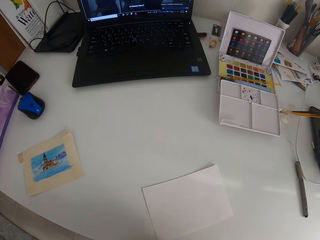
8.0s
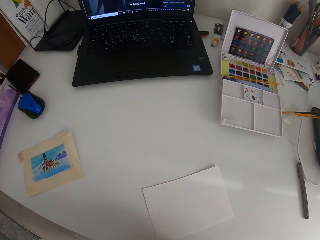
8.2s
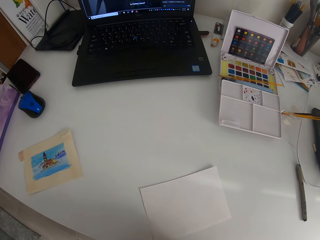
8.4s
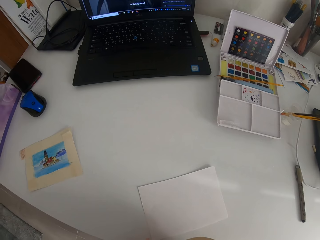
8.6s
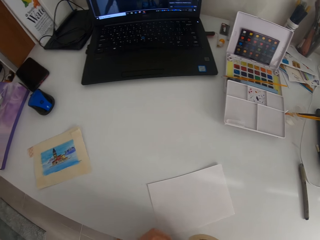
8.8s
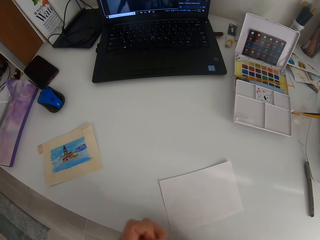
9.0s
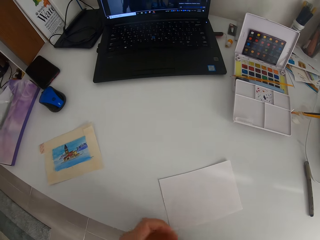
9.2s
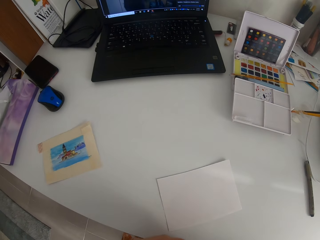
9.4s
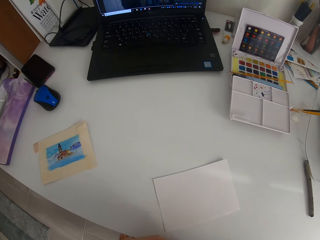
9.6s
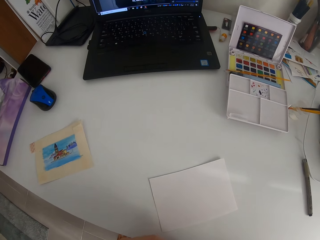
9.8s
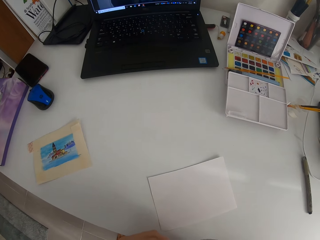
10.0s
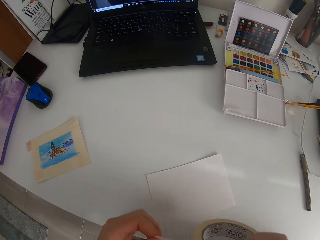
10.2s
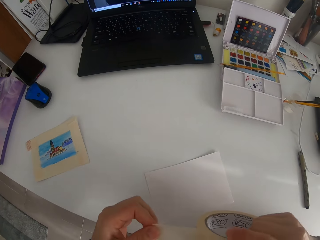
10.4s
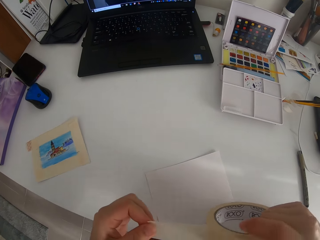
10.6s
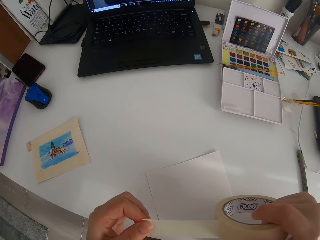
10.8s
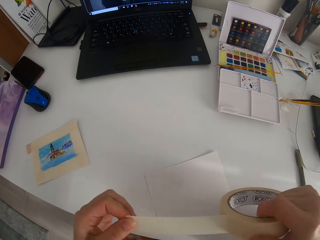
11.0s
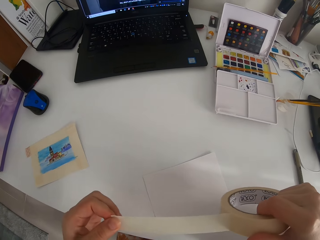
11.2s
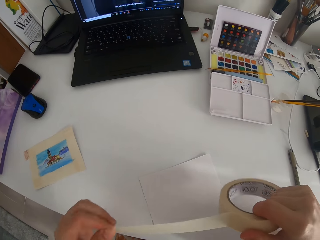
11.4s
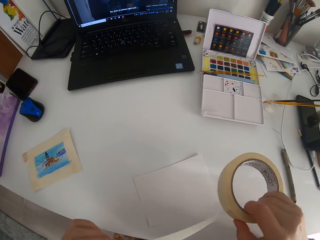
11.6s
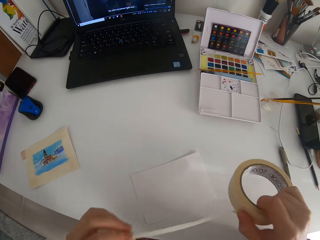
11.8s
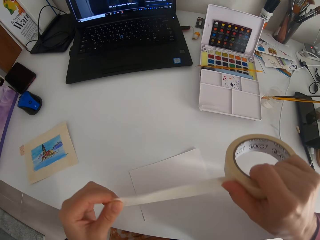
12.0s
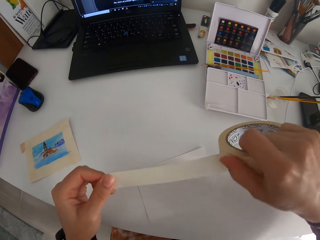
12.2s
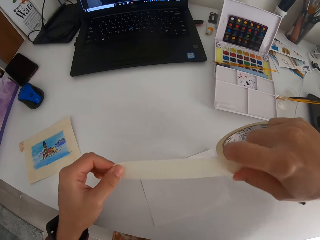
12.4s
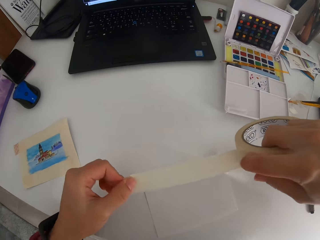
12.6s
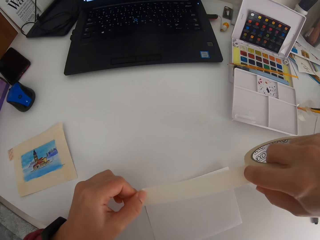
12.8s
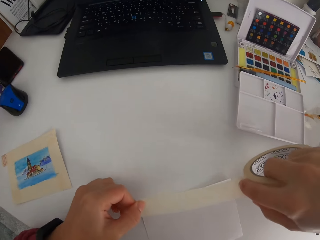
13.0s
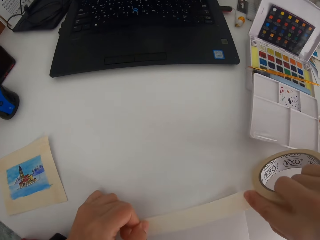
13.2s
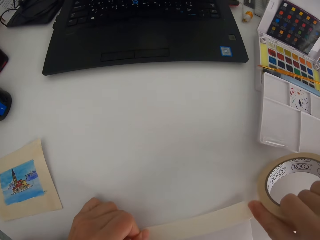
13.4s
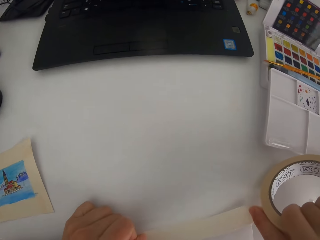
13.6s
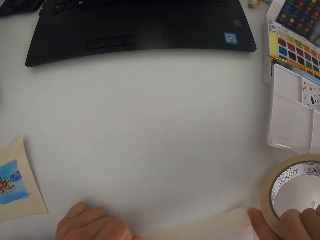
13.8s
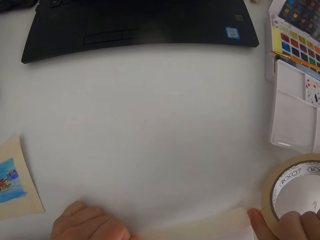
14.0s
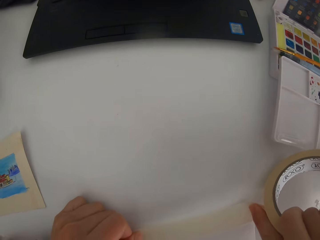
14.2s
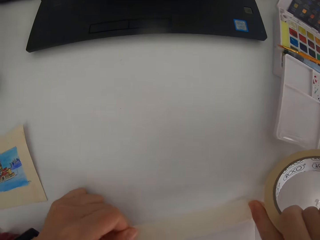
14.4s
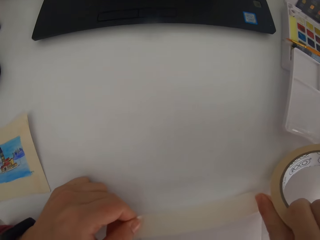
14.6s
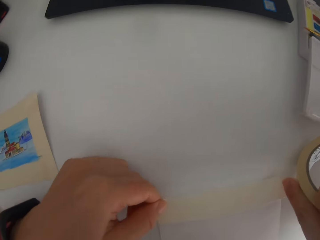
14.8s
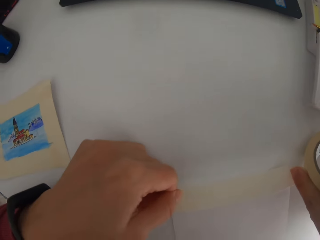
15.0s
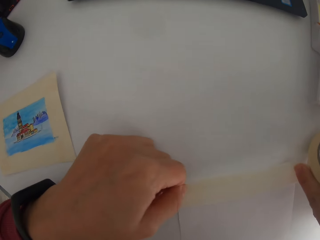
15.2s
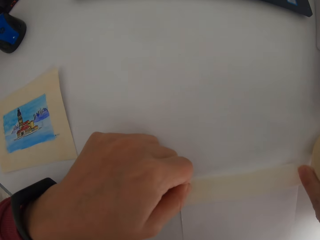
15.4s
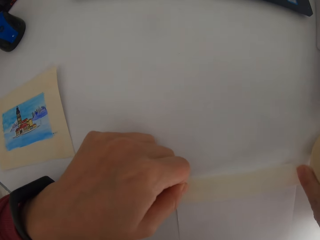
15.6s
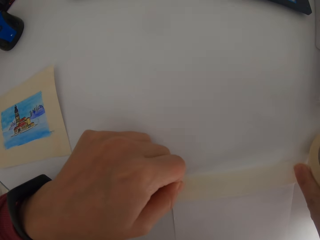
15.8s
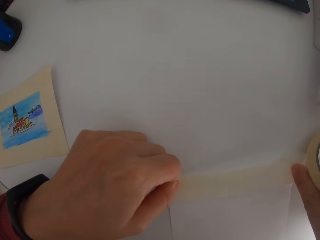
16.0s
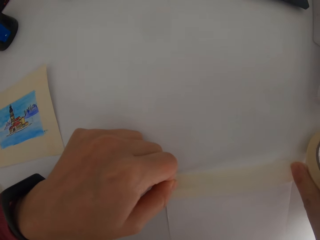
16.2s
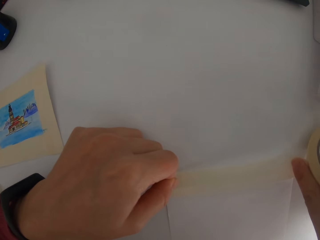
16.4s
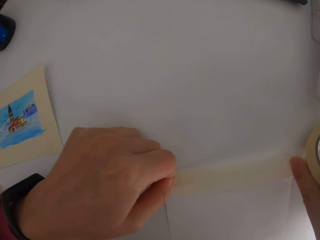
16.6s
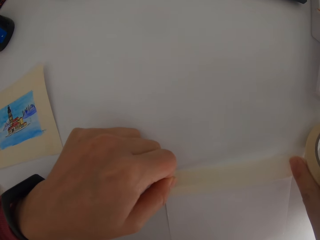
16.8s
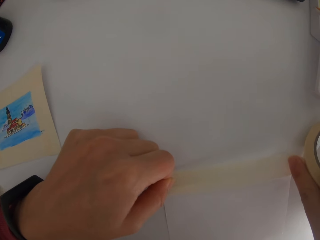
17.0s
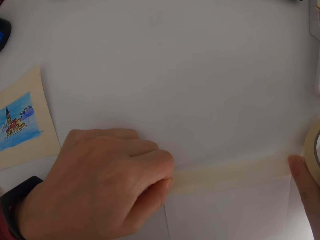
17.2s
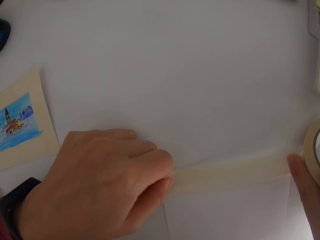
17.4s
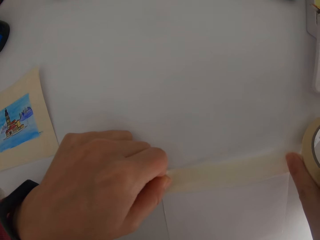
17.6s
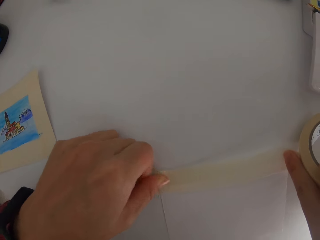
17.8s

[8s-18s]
The camera wearer opens the seal tape. They remove the masking tape. They stick the paper on the table with the seal tape.

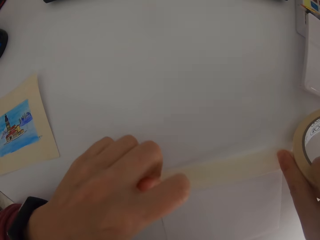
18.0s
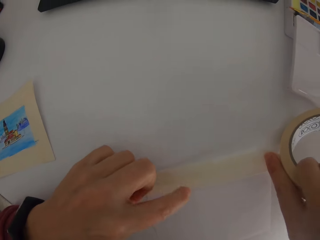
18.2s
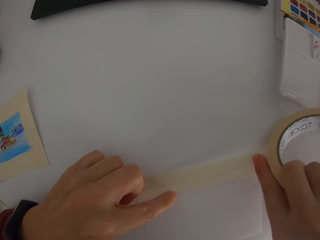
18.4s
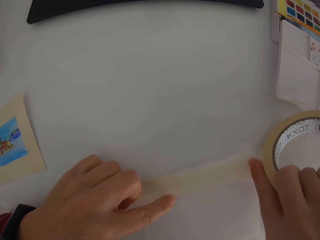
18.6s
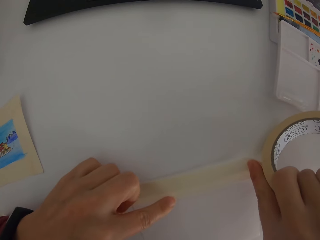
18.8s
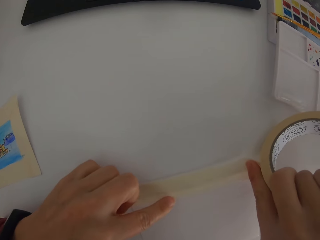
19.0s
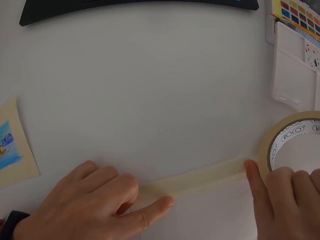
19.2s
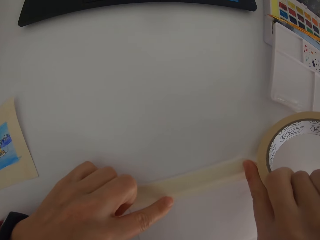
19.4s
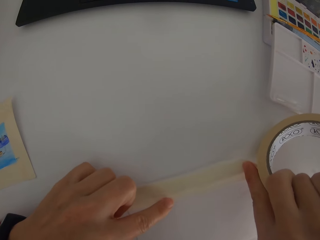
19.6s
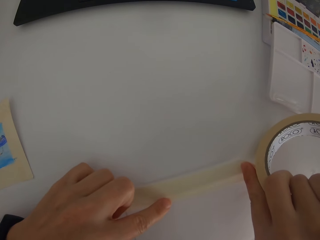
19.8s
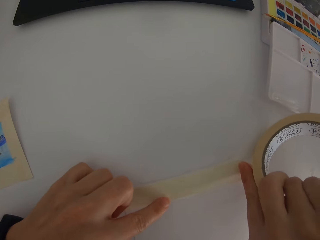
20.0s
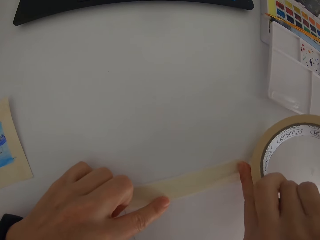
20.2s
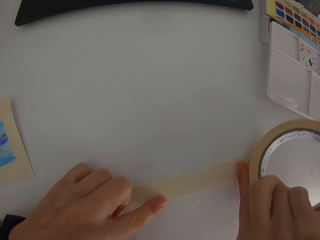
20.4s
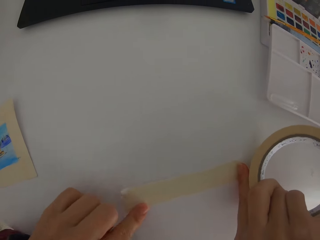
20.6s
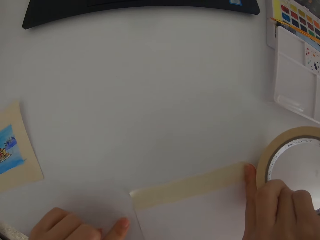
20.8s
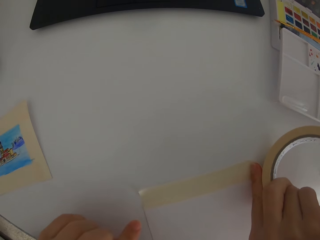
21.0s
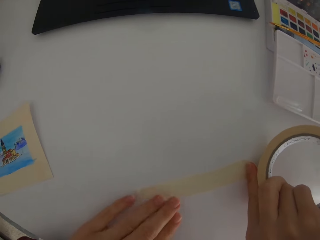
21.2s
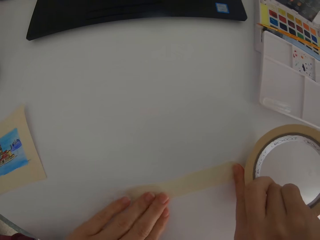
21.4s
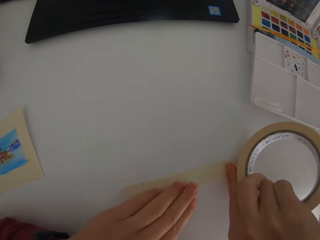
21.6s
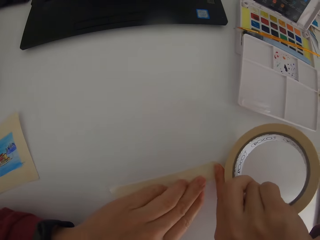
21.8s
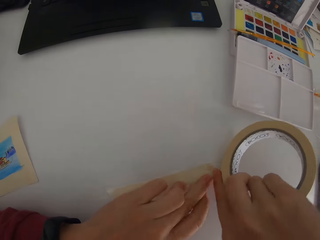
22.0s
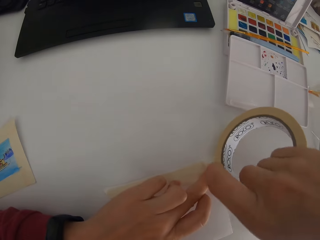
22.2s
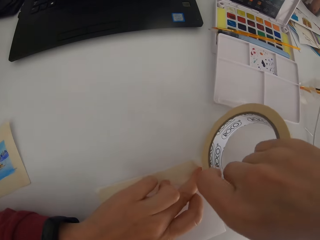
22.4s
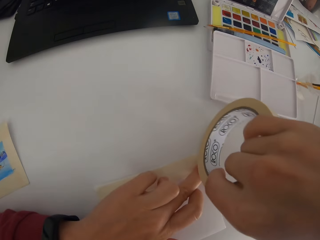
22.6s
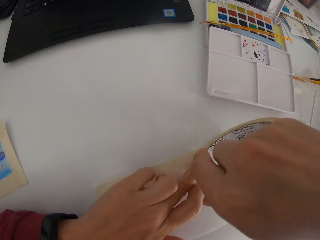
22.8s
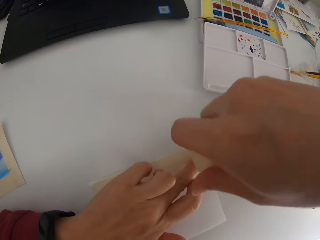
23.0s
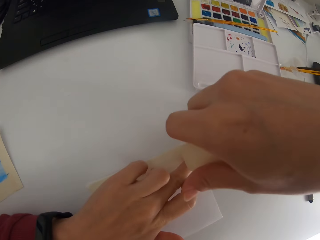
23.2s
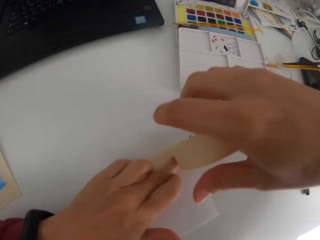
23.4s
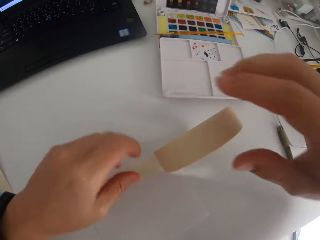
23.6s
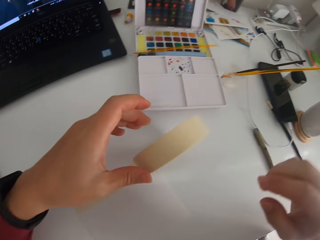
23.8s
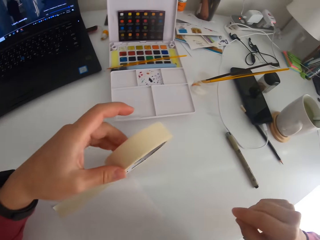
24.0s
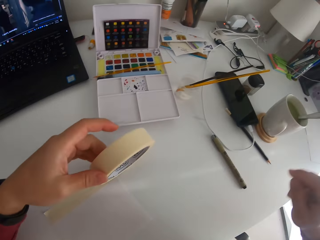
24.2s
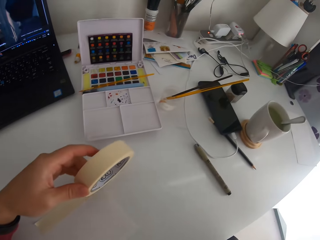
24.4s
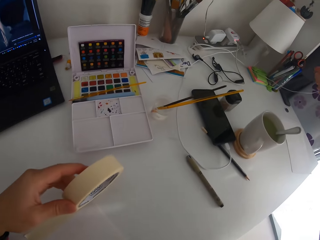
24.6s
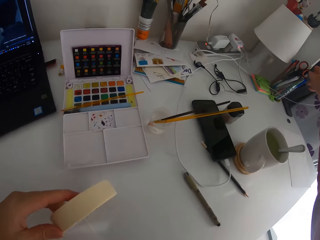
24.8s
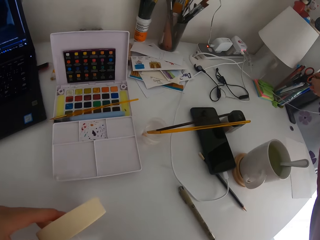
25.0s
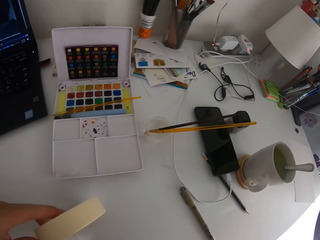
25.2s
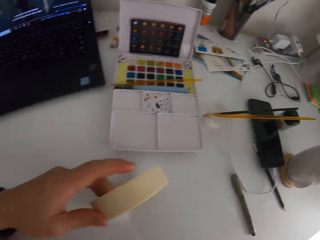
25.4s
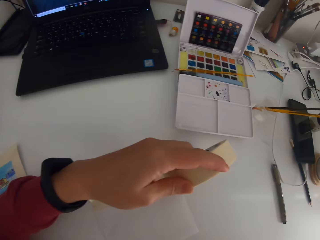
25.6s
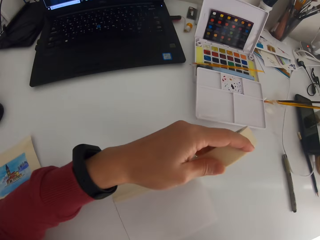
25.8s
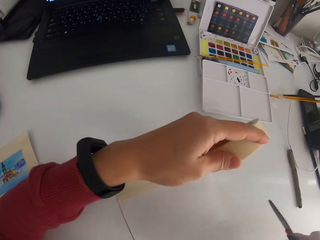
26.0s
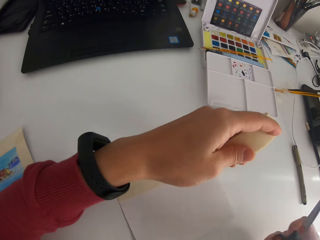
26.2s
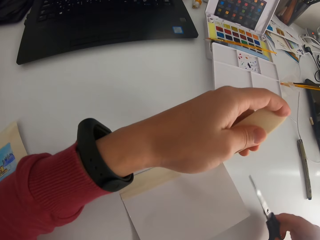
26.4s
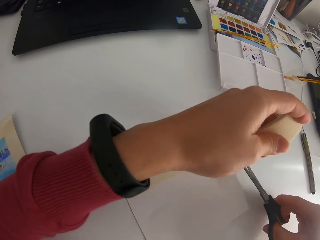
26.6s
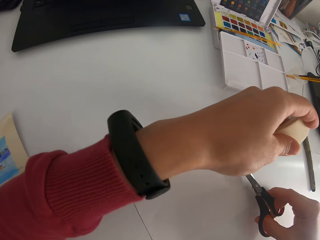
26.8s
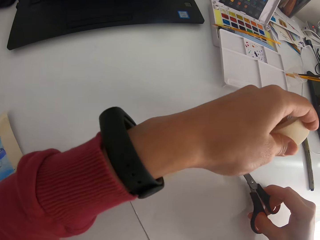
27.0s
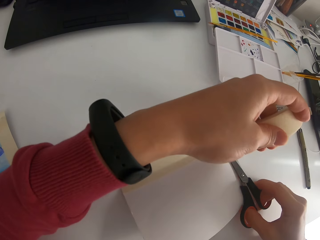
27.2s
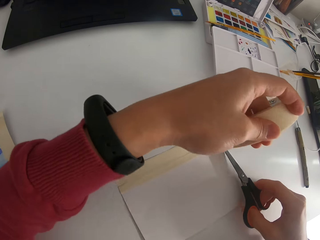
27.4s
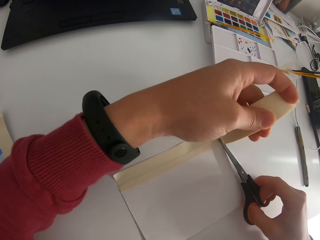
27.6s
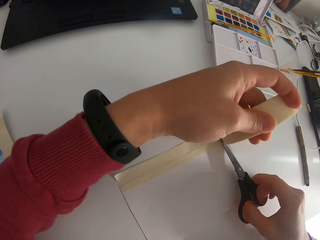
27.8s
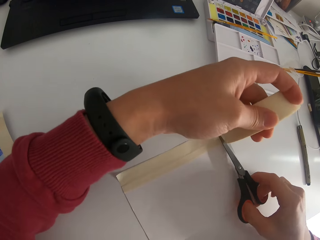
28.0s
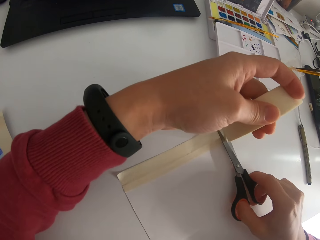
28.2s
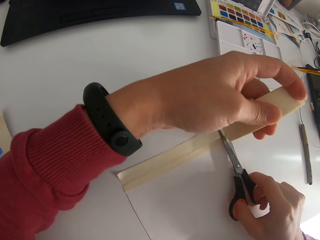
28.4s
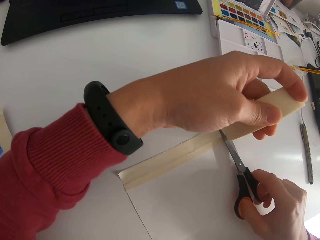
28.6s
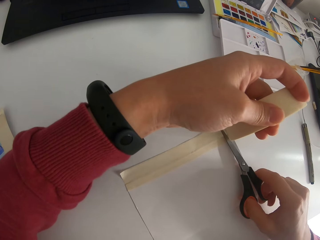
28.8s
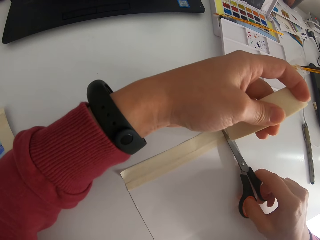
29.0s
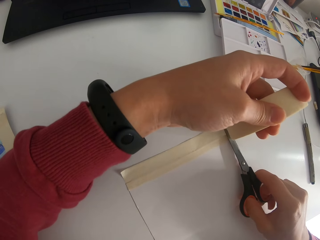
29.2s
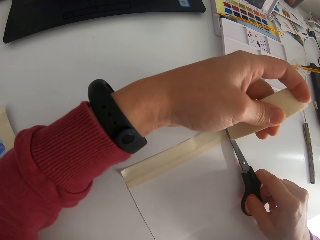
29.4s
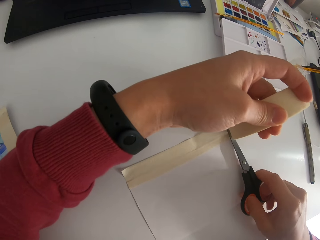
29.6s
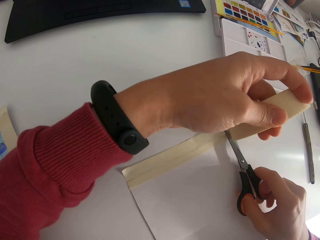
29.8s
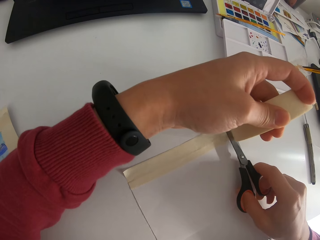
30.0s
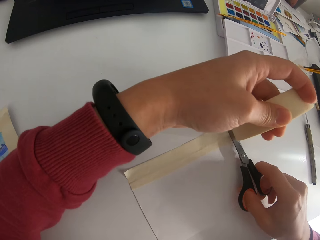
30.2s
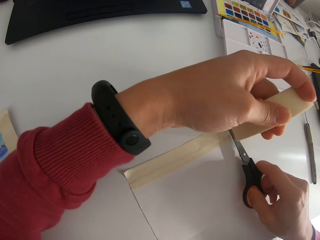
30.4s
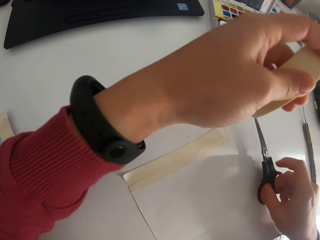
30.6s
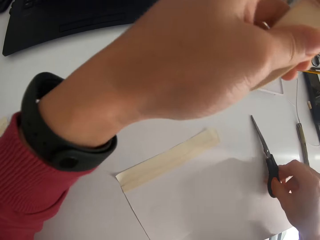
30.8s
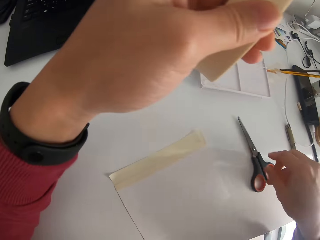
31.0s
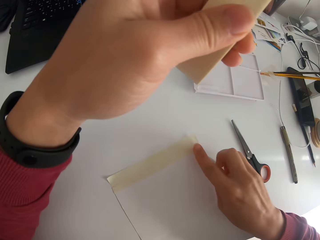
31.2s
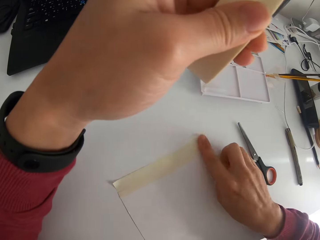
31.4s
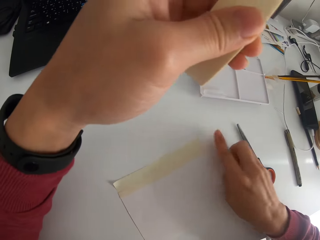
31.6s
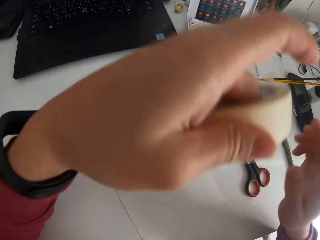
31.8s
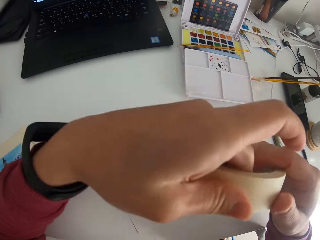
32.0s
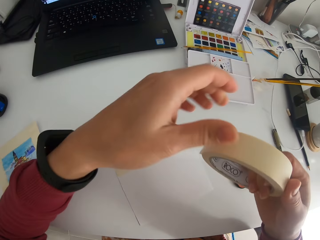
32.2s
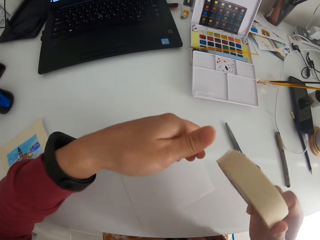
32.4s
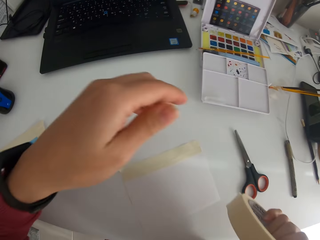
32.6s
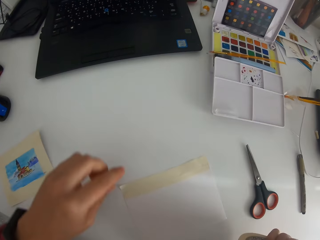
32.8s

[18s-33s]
The camera wearer sticks the paper on the table with the seal tape. They do it again. They pick the scissors from the container. They cut the masking tape with the scissors. They cut the tape again. They put the scissors on the table.
